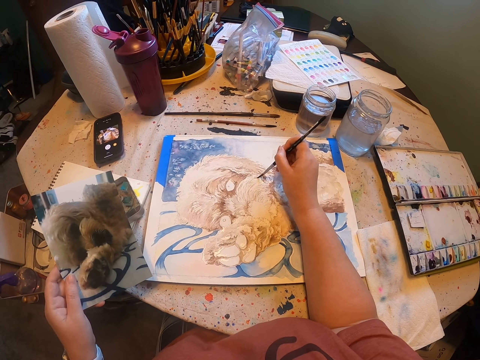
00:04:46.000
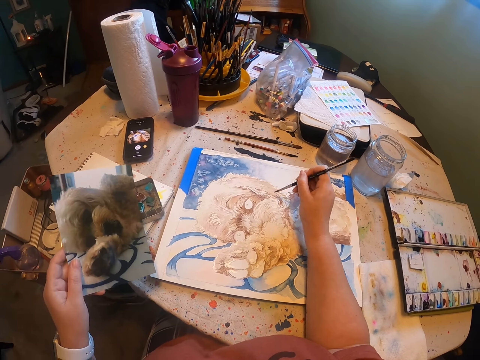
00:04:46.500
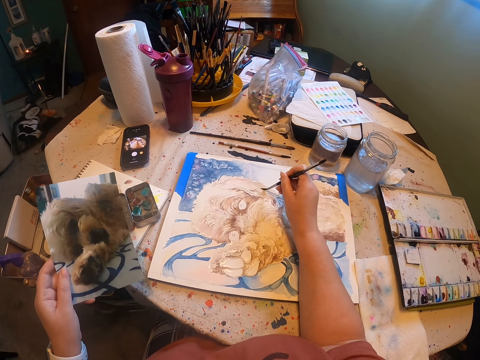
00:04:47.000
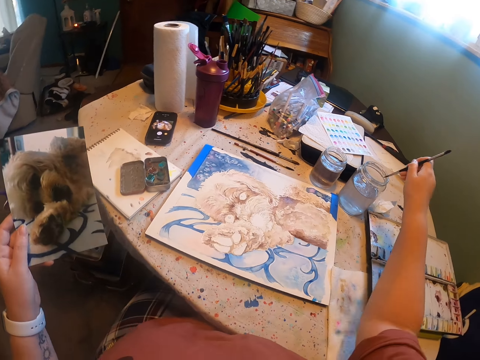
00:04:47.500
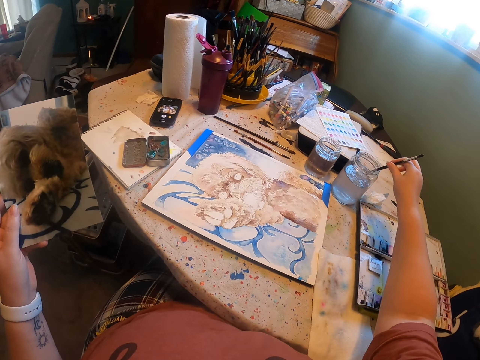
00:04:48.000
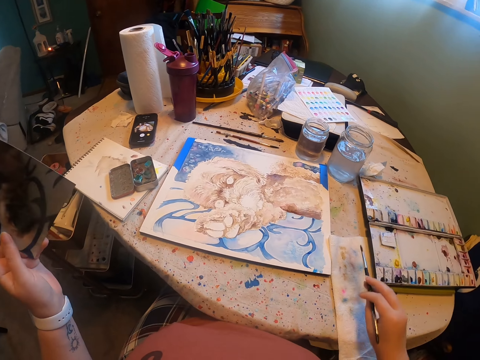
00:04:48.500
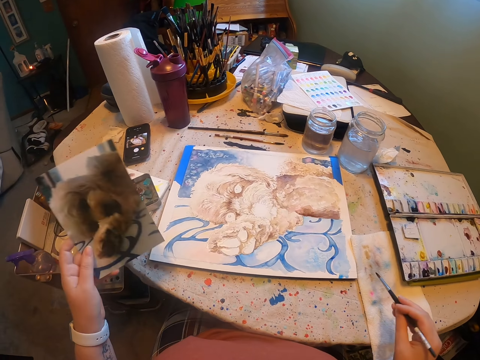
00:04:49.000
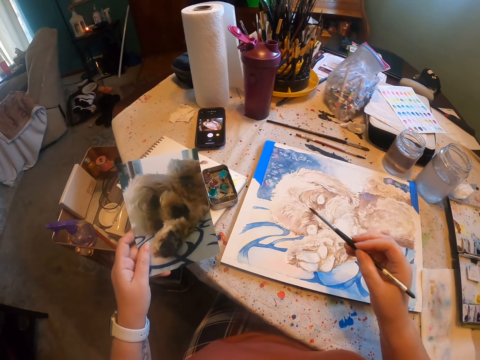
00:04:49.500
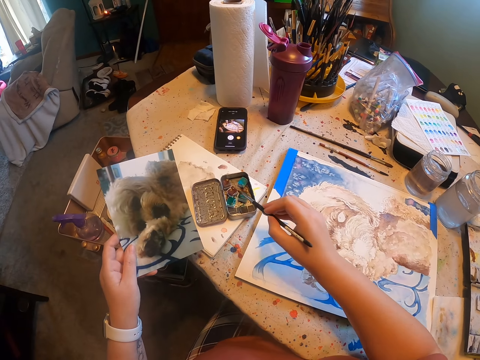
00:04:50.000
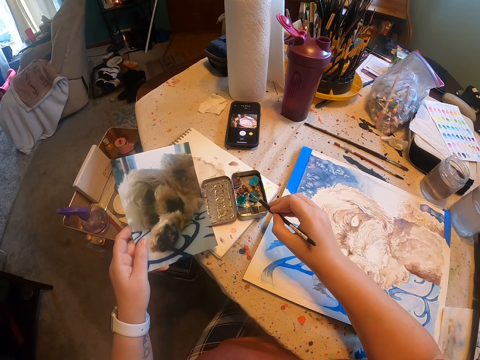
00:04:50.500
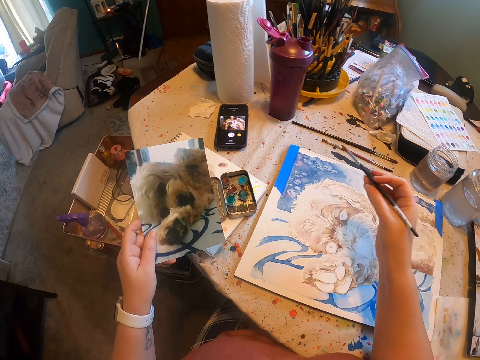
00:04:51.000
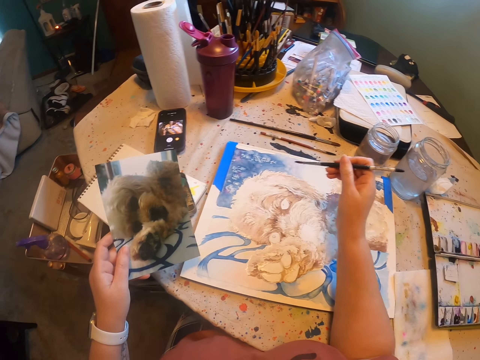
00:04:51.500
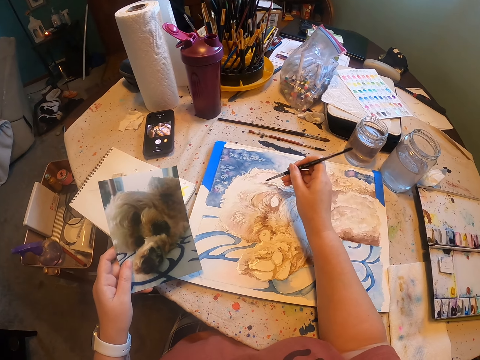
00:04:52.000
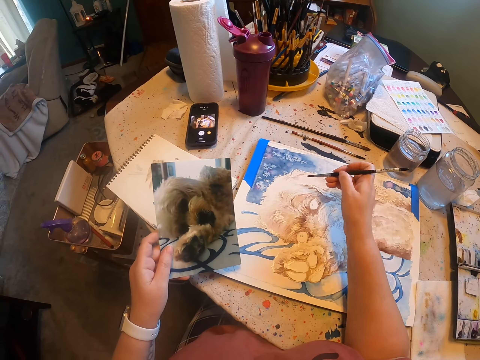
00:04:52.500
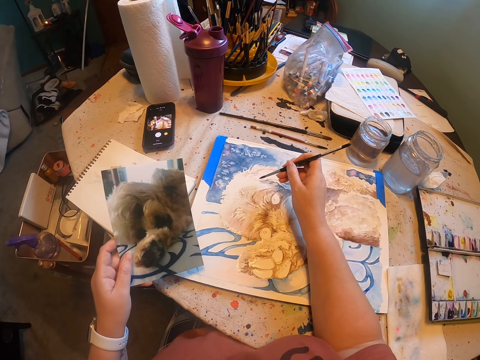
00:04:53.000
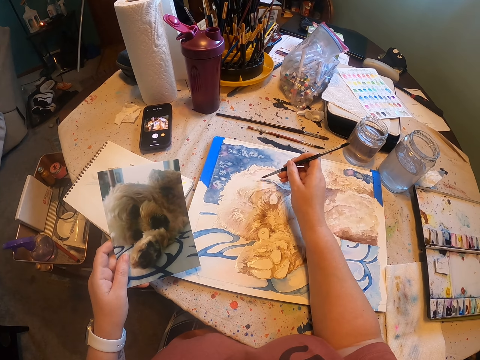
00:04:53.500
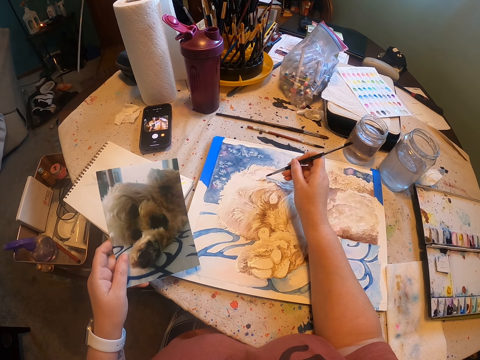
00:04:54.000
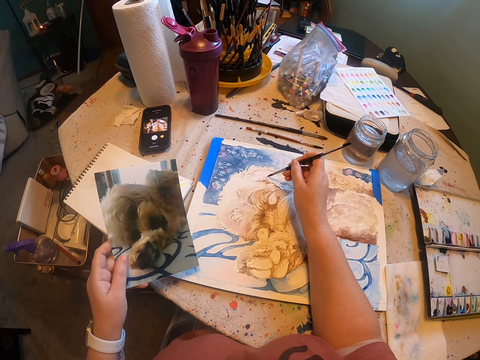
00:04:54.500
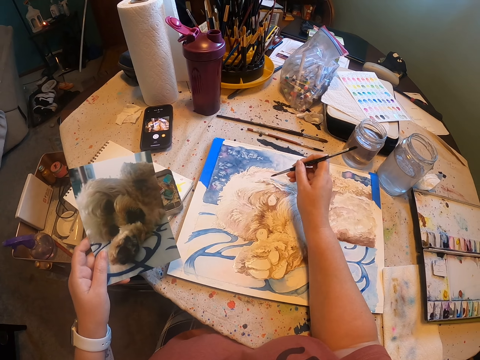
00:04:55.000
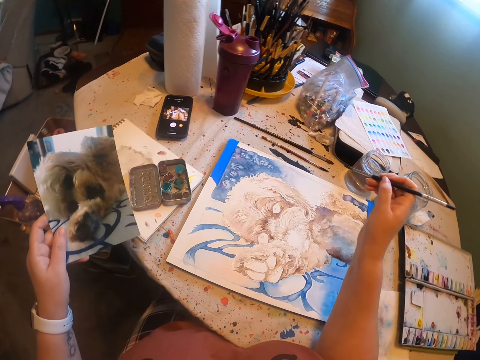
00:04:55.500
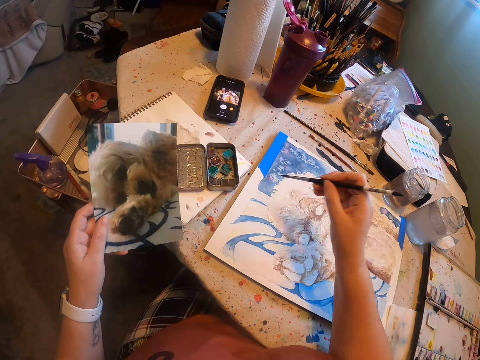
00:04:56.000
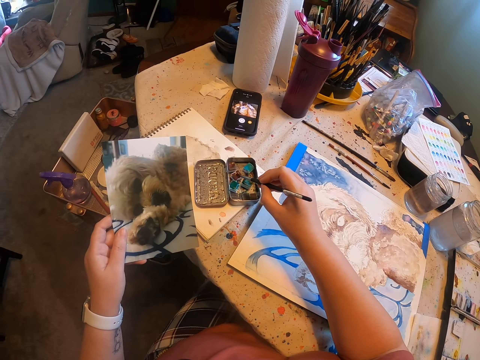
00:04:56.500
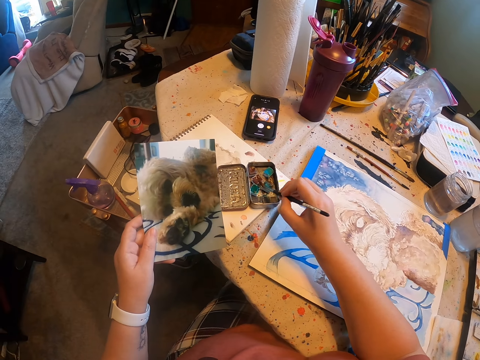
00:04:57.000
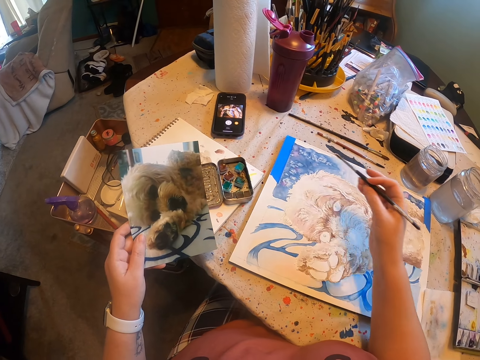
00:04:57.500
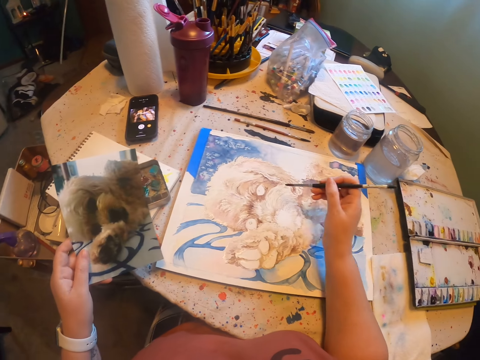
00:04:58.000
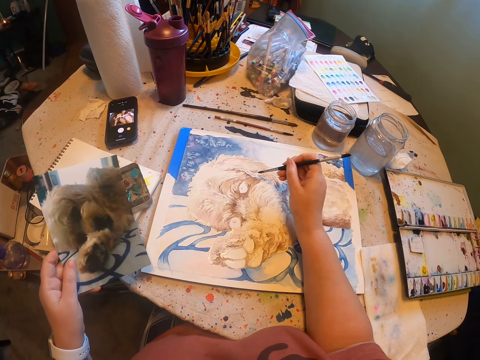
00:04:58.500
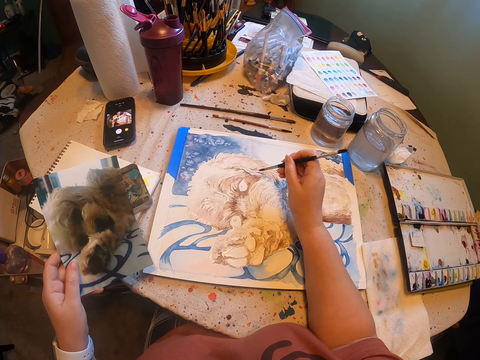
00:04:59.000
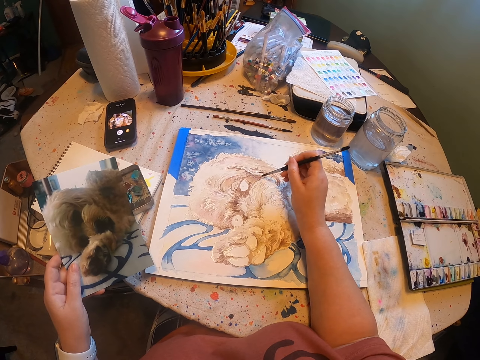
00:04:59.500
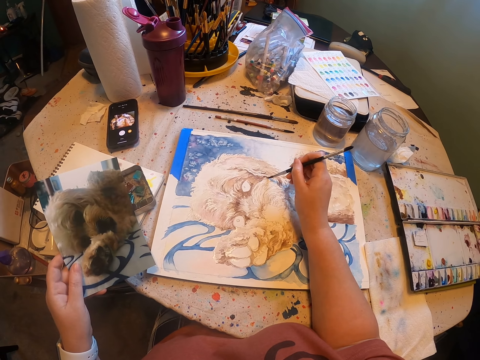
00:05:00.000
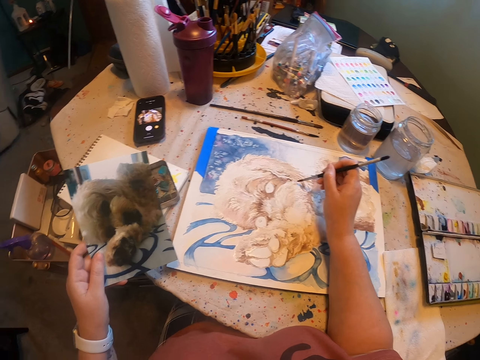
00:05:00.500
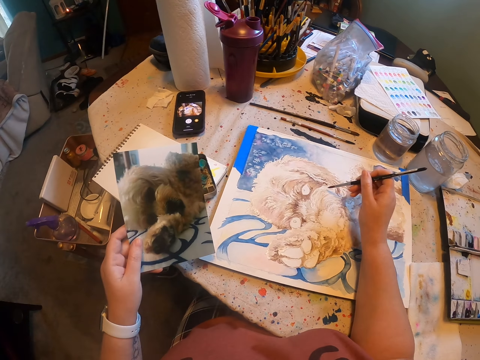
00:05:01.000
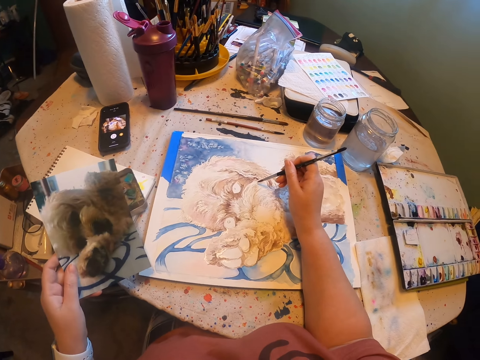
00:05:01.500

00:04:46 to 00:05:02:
The camera wearer puts the paint brush in the water. They hold the paintbrush. They pick paint with the paint brush. They paint the puppy on the drawing paper. They pick paint with the paint brush. They paint the drawing paper.

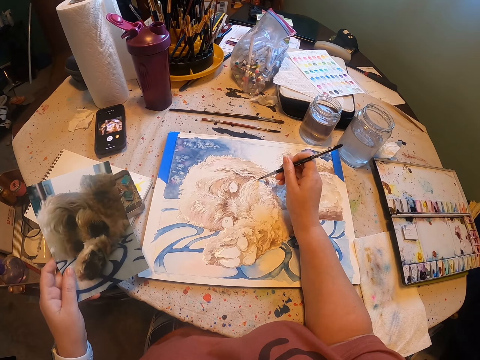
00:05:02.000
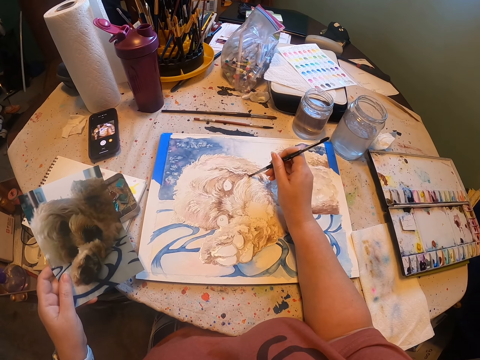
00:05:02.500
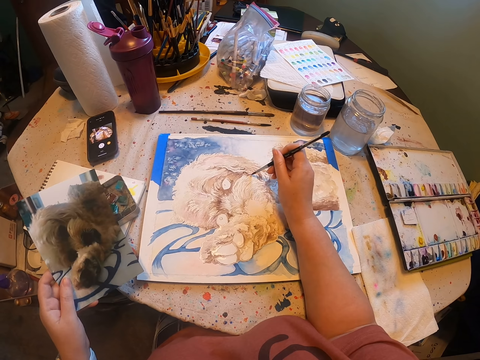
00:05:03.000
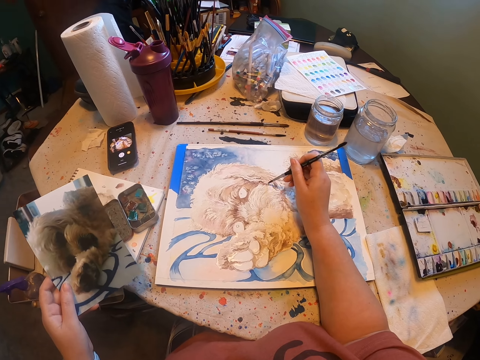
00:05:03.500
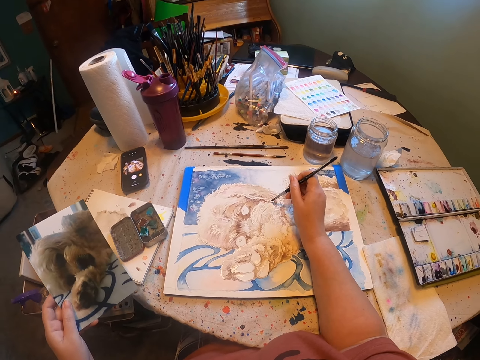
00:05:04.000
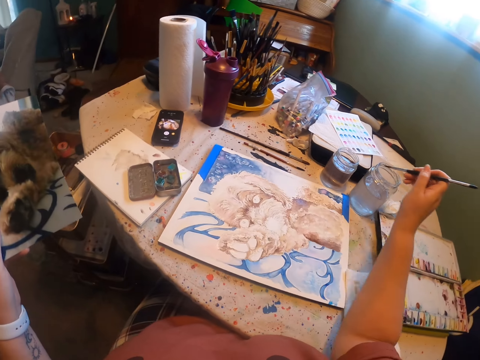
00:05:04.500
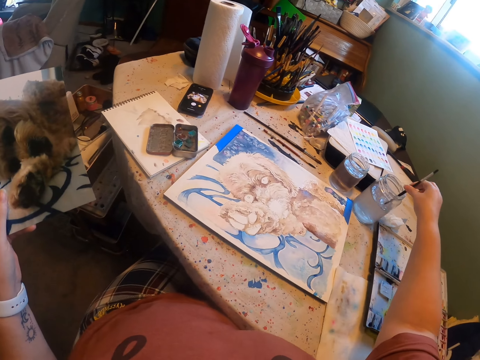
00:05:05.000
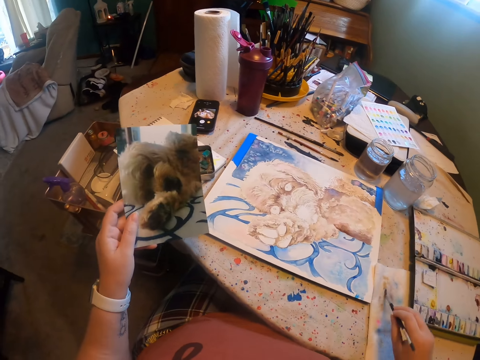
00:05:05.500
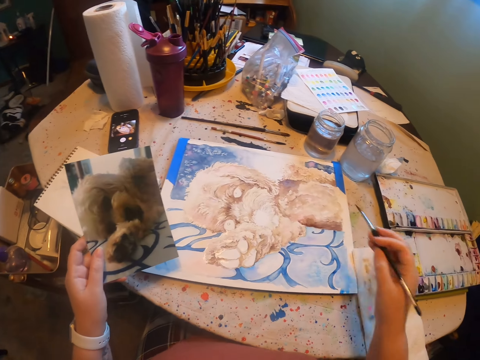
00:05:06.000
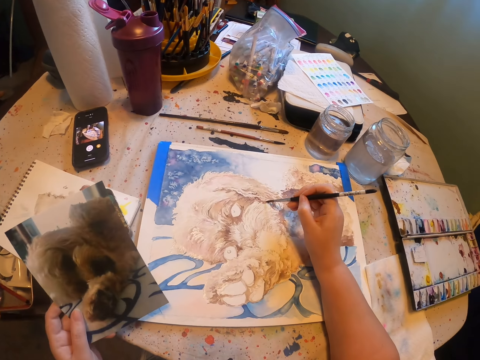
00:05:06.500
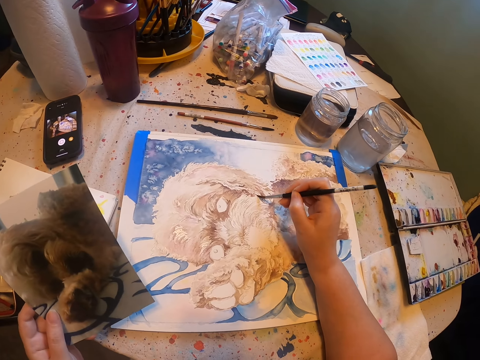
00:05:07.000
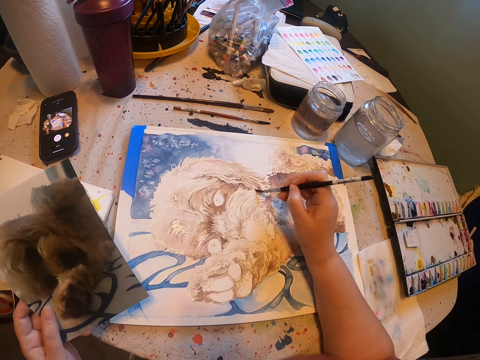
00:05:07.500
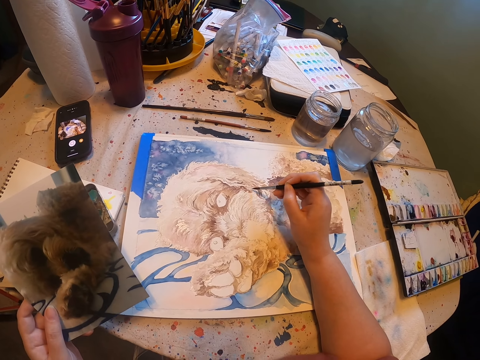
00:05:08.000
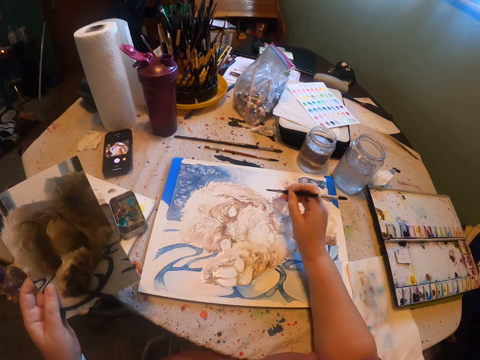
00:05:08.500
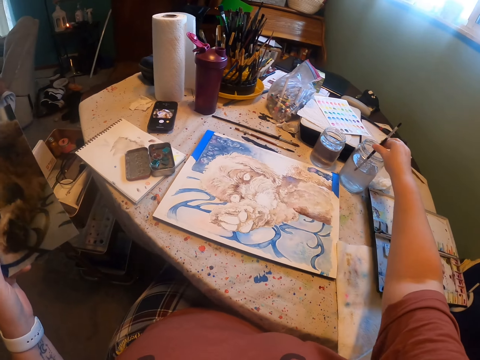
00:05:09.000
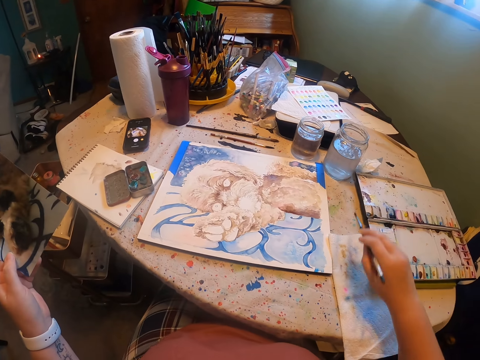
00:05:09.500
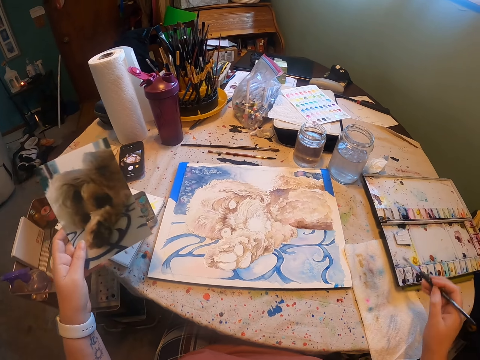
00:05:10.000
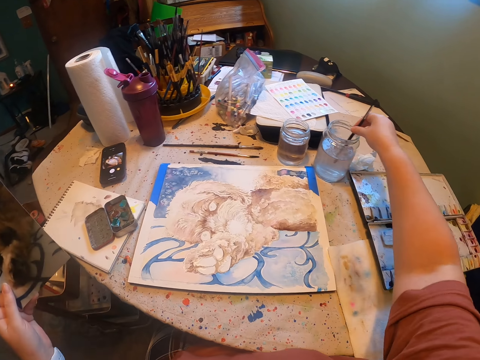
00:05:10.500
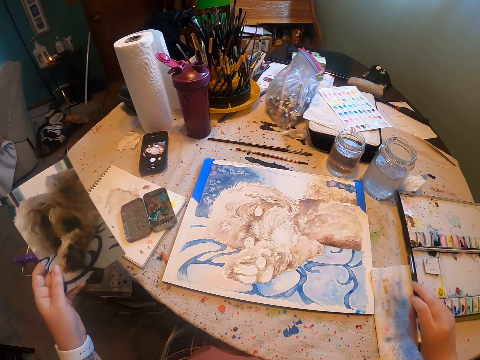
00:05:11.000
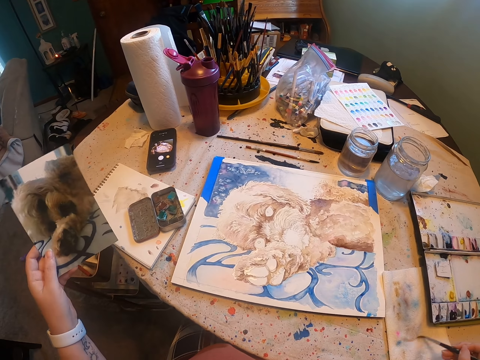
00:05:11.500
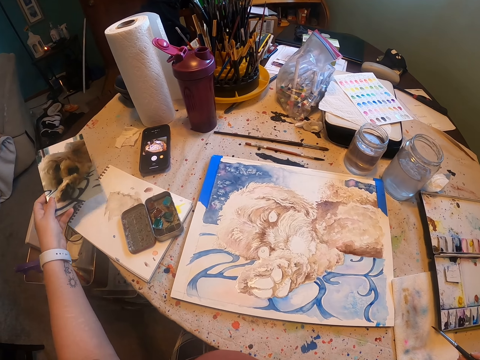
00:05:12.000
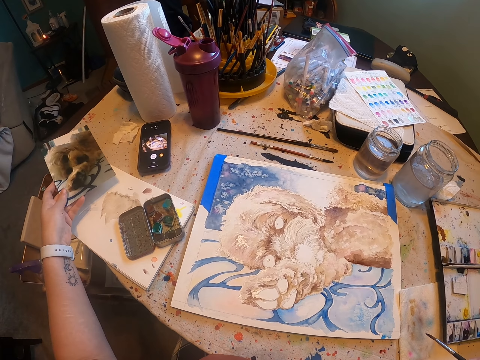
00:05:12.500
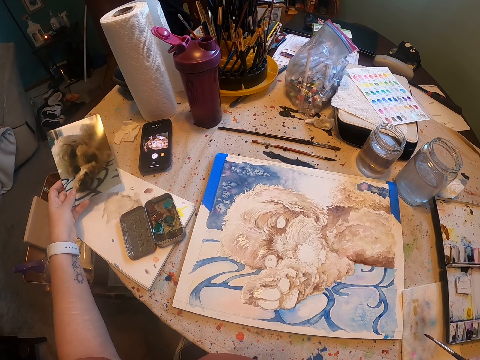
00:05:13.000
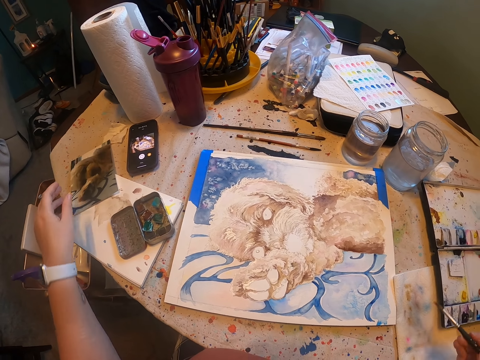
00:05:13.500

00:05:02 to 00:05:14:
The camera wearer holds the drawing paper on the left hand. They put the paint brush in the water. They paint the canvas. They put the paint brush in the water. They hold the paintbrush.
